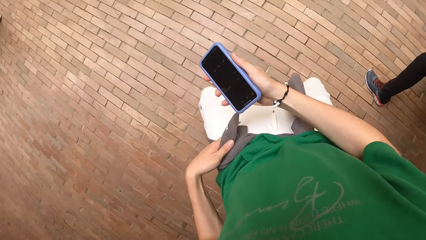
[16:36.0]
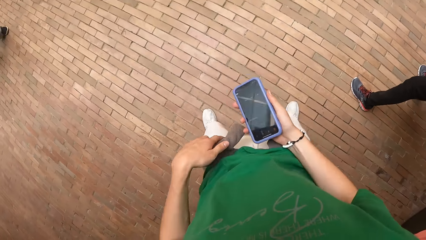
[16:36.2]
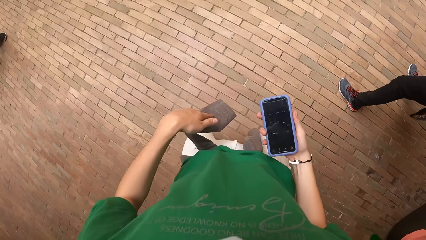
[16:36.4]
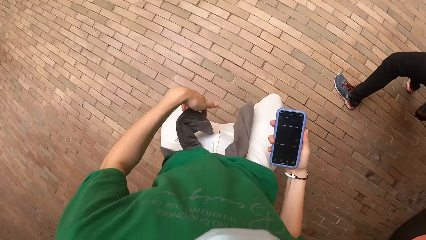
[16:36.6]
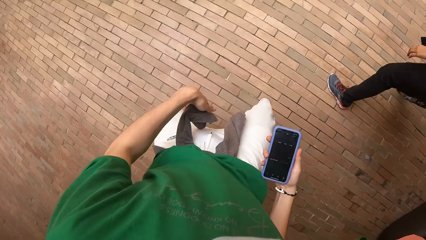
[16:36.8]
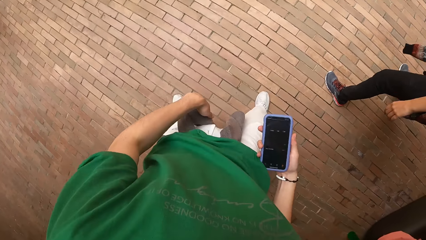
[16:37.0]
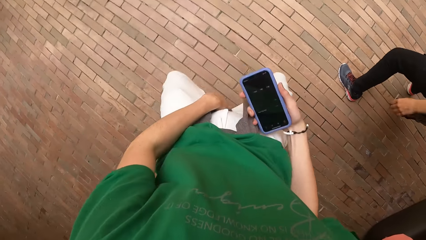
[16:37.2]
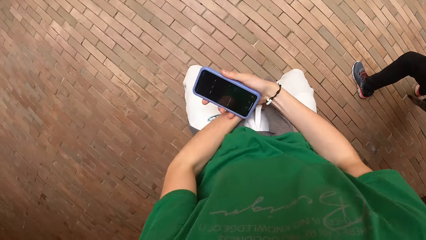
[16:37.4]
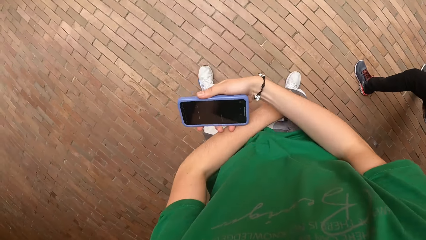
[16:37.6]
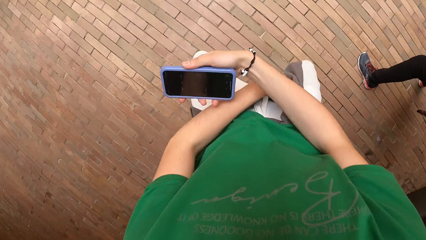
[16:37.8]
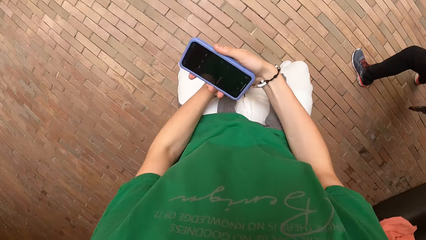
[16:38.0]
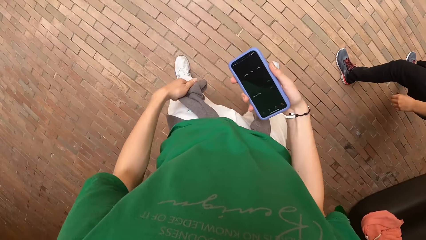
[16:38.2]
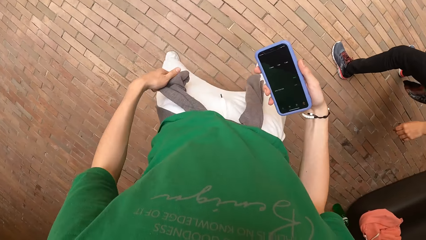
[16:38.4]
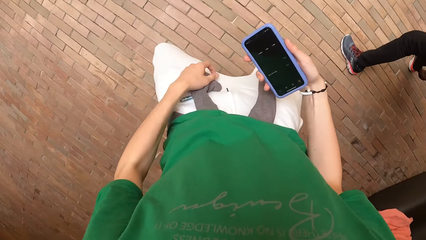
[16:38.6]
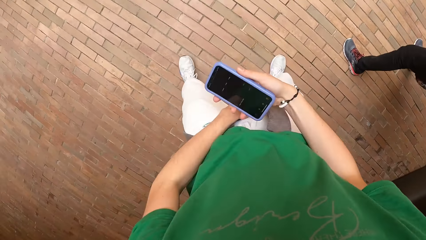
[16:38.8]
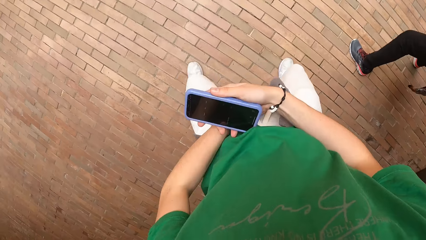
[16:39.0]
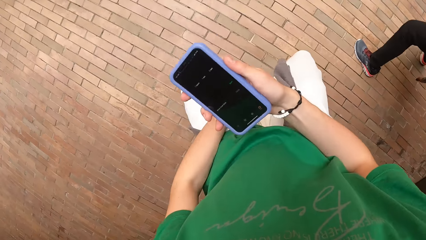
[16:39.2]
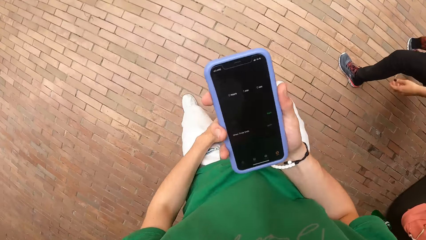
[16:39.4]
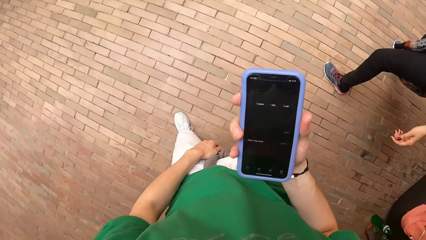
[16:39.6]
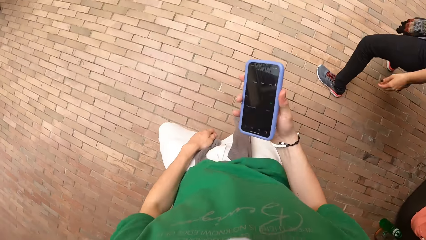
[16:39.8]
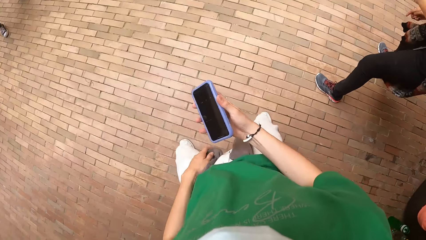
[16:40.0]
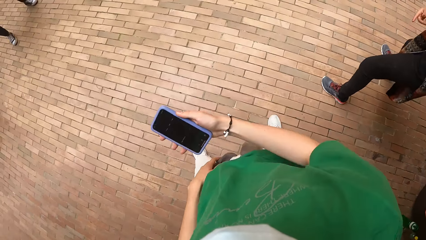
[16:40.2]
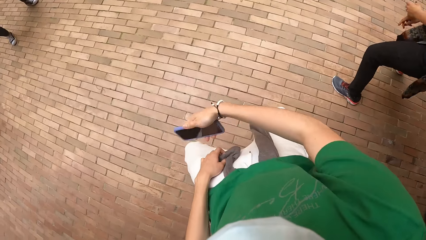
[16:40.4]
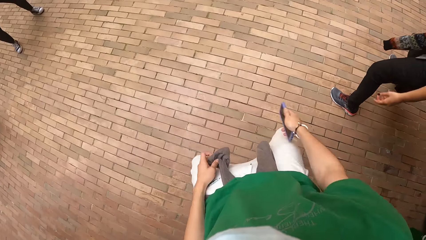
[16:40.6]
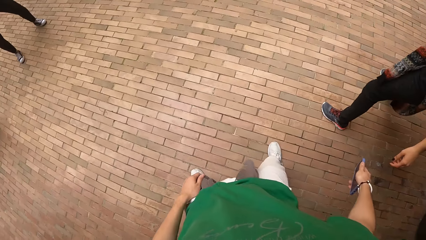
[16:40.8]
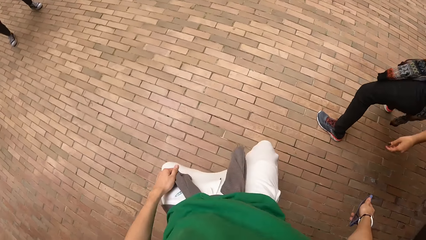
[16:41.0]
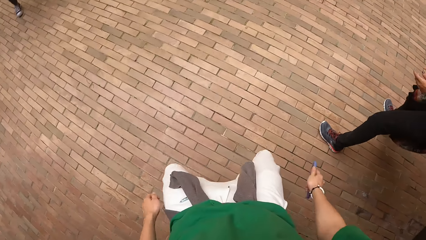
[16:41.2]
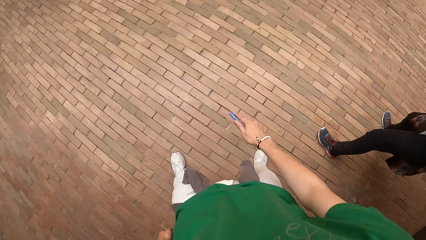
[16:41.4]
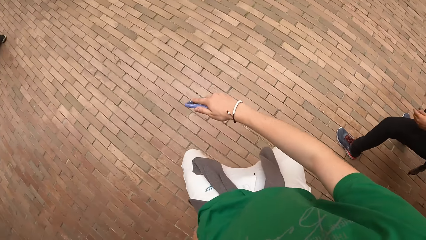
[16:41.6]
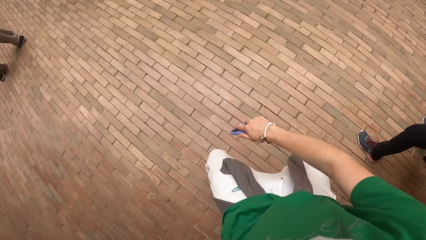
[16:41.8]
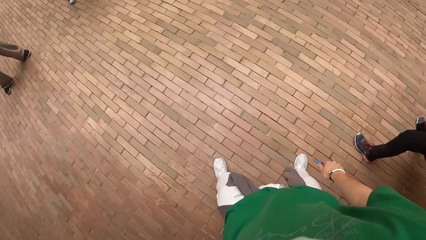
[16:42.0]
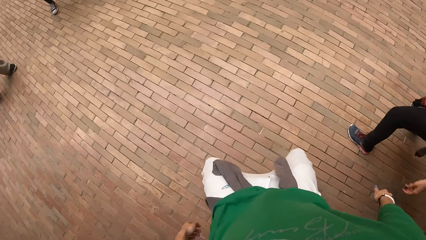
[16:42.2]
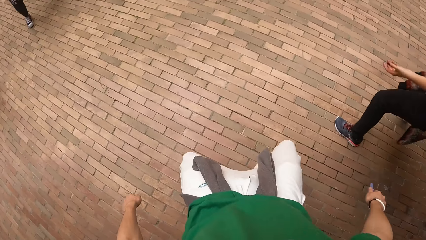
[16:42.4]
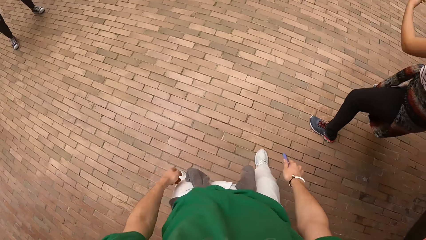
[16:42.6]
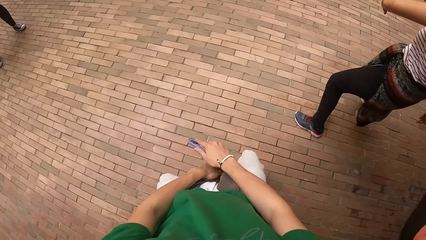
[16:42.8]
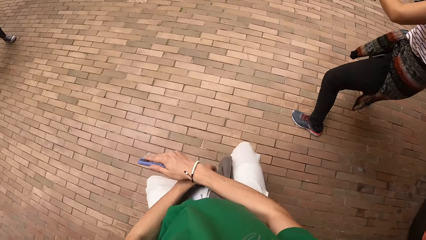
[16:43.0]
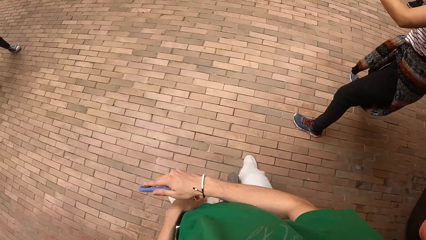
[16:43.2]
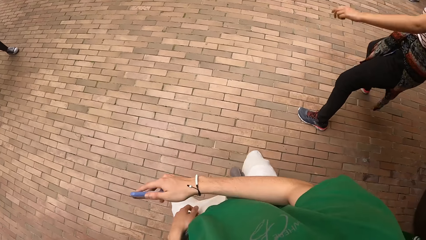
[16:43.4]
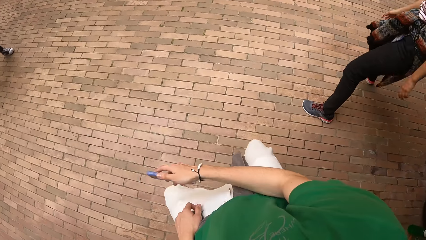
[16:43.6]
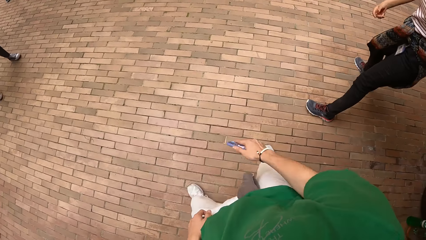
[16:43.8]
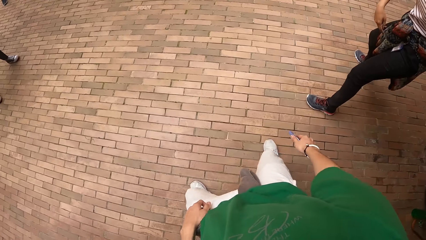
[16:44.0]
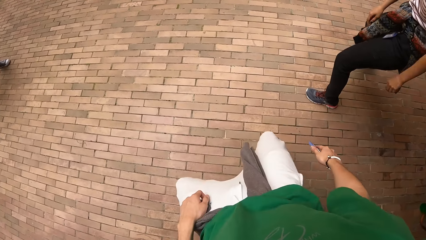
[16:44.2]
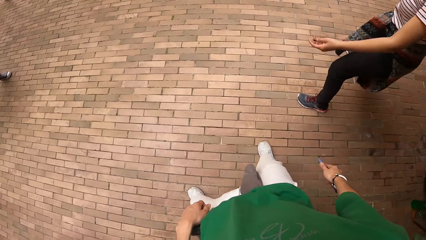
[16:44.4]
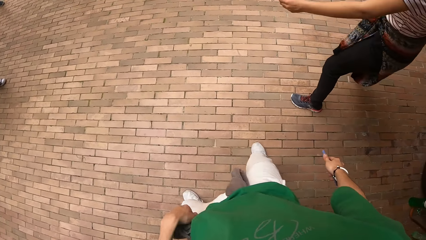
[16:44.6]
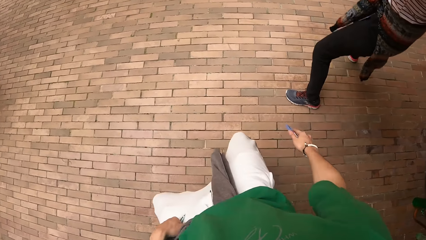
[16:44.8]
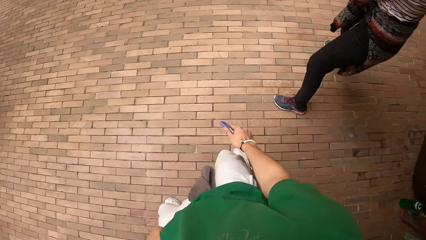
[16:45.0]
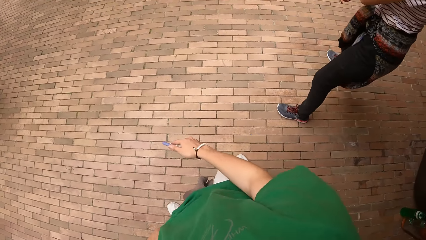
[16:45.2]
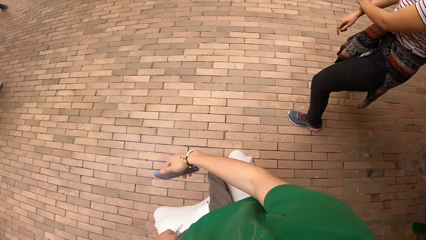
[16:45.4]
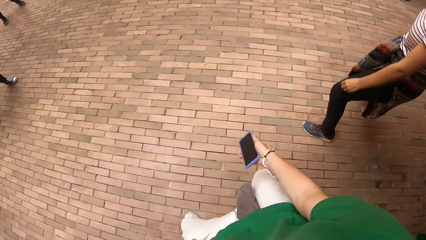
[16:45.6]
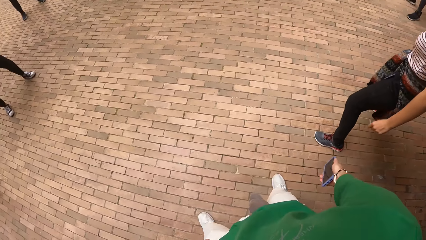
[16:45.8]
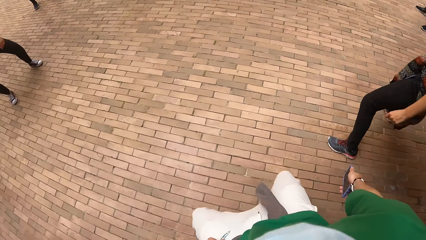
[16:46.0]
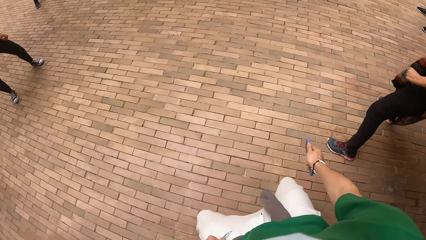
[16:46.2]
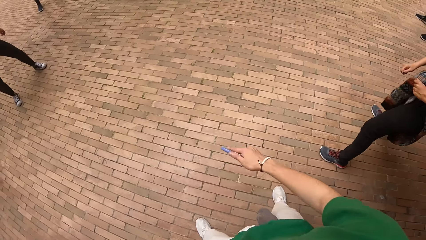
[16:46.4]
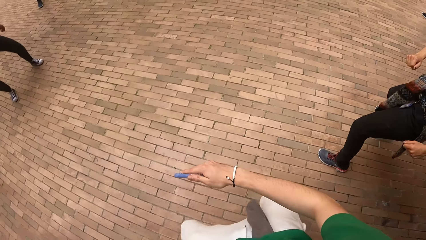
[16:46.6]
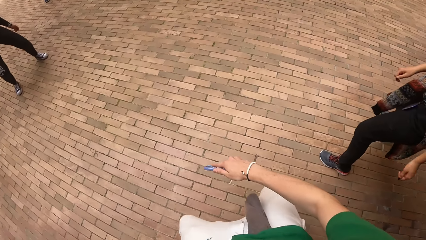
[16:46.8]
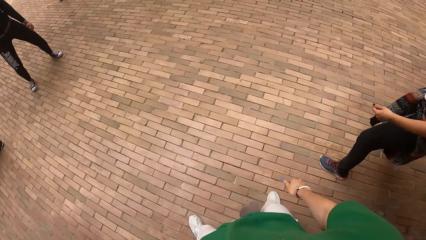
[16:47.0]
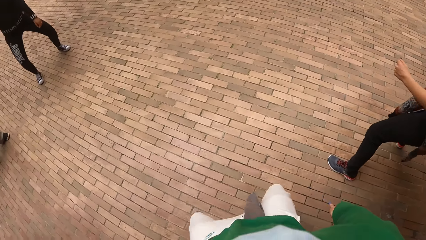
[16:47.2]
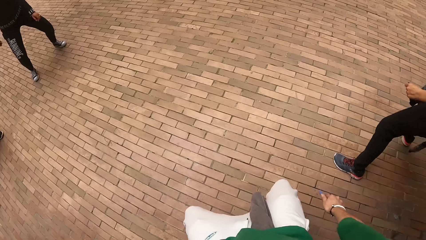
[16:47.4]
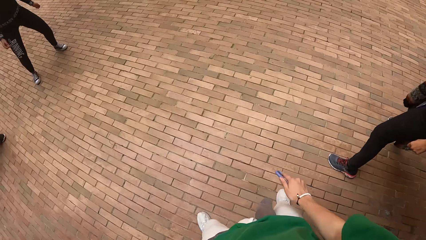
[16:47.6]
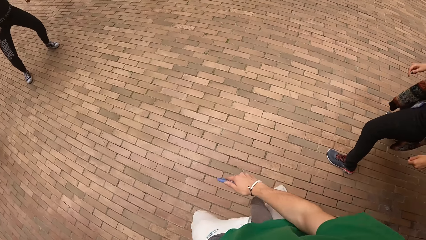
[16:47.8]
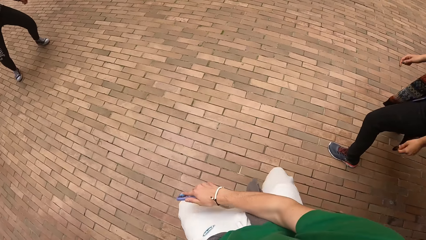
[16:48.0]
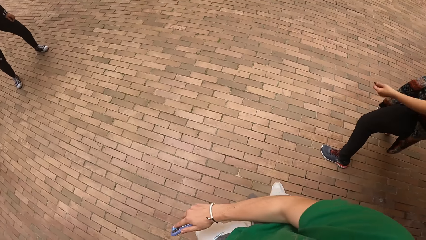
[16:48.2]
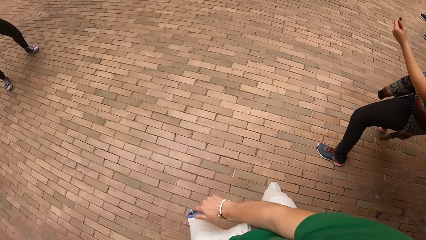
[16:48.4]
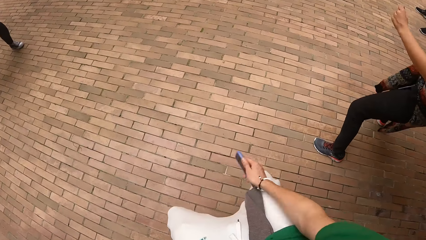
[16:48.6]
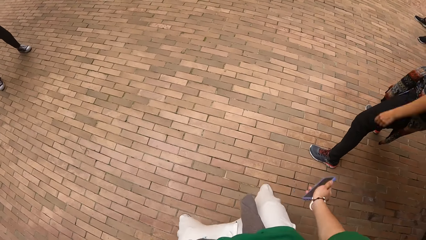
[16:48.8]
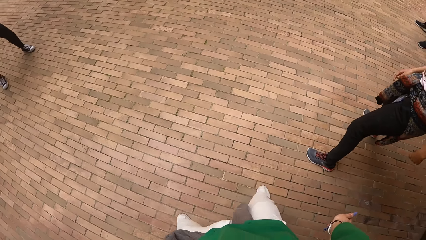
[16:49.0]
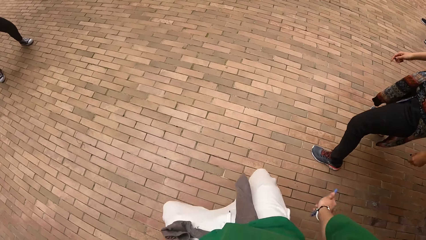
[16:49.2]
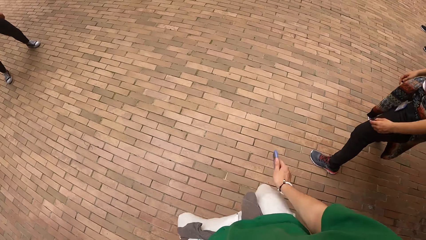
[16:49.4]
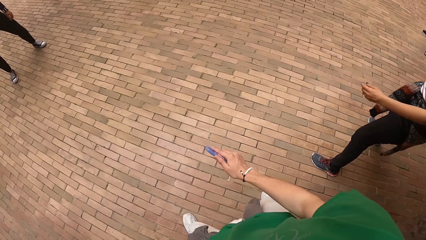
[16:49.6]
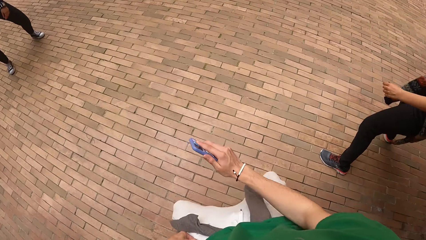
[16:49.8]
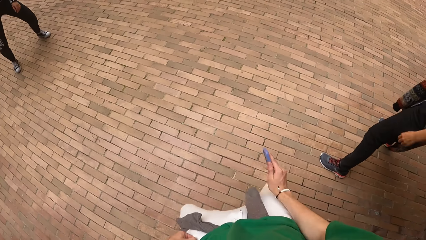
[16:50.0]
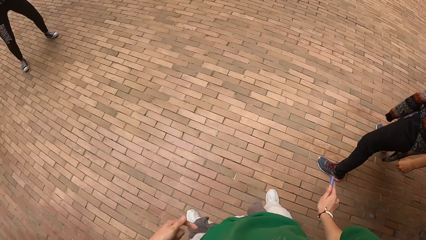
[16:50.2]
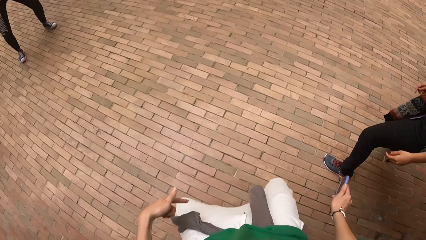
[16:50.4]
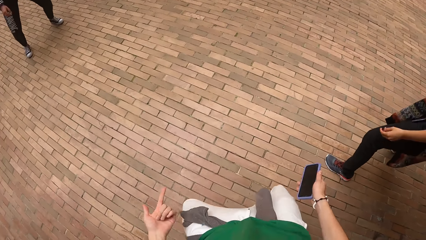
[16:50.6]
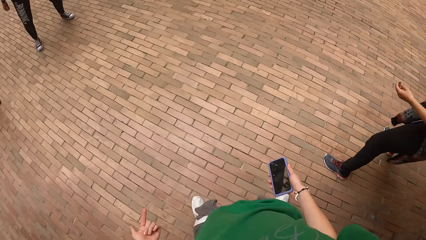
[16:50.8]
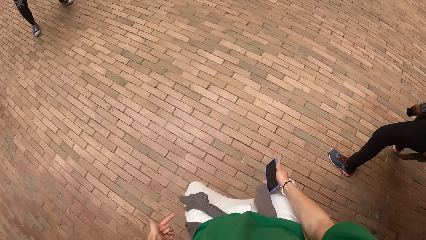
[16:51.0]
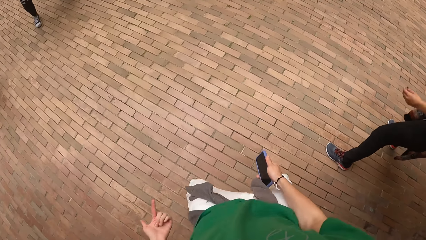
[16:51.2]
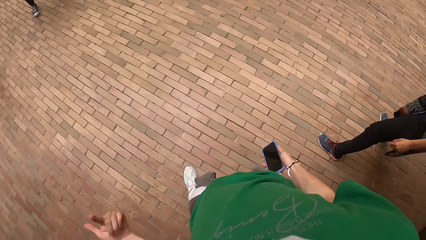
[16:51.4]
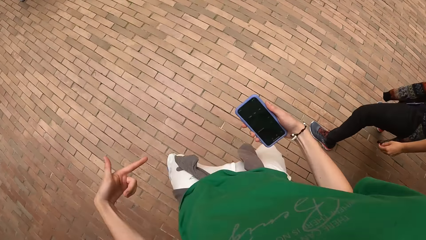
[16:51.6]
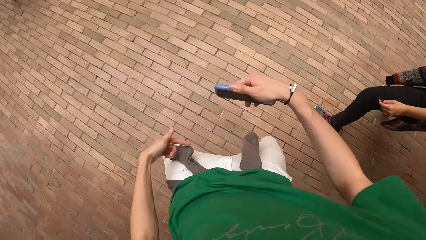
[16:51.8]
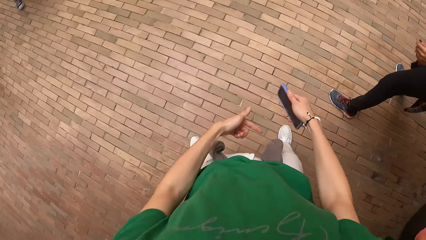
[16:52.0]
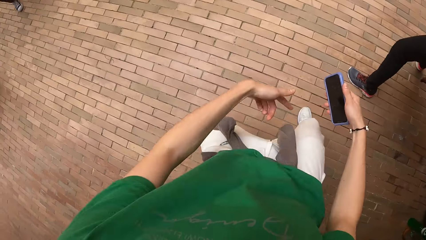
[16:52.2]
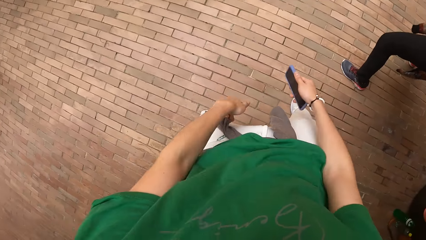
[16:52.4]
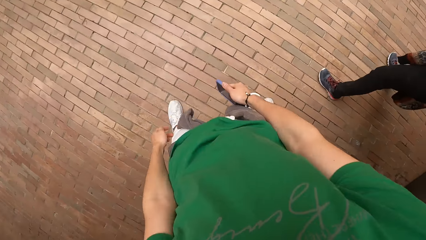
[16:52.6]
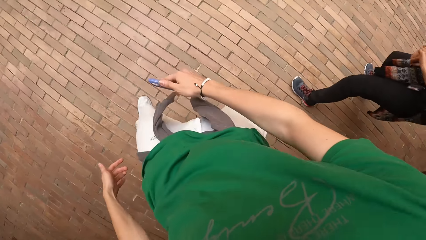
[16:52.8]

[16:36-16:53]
The camera wearer dances. They look on the phone. They dance. They touch the left sweater sleeve.
